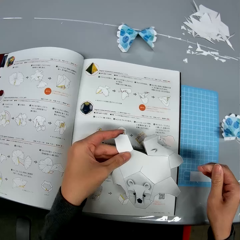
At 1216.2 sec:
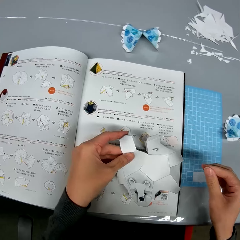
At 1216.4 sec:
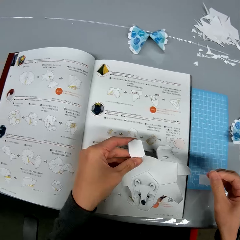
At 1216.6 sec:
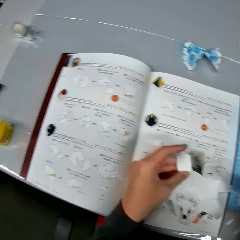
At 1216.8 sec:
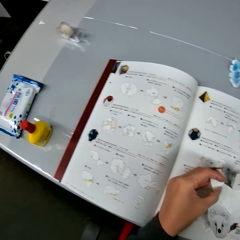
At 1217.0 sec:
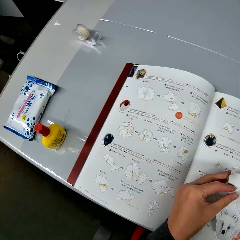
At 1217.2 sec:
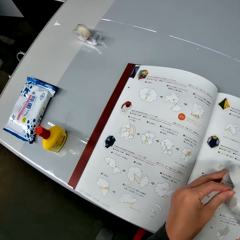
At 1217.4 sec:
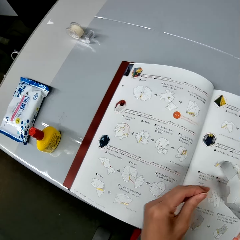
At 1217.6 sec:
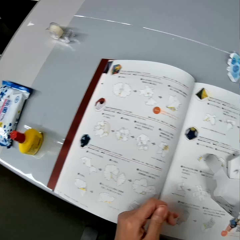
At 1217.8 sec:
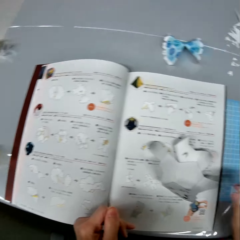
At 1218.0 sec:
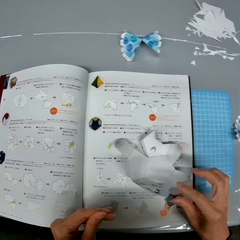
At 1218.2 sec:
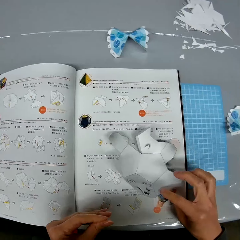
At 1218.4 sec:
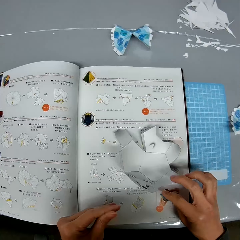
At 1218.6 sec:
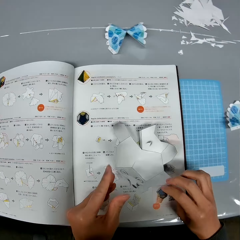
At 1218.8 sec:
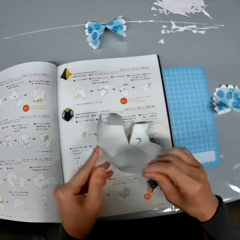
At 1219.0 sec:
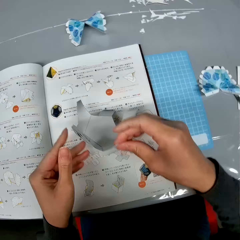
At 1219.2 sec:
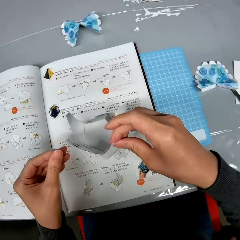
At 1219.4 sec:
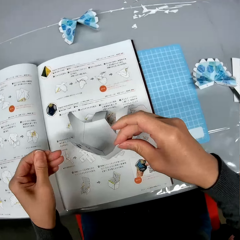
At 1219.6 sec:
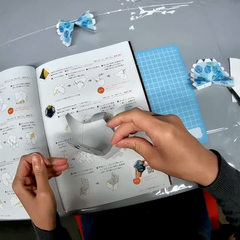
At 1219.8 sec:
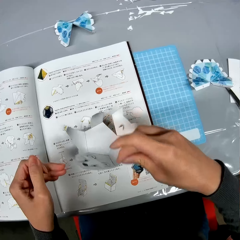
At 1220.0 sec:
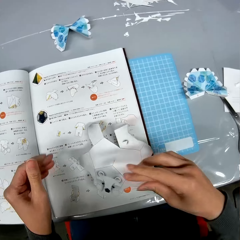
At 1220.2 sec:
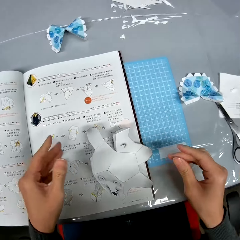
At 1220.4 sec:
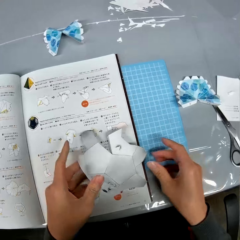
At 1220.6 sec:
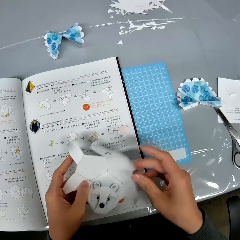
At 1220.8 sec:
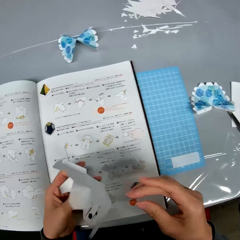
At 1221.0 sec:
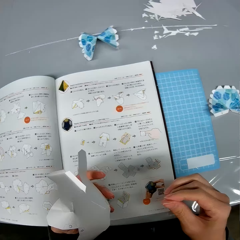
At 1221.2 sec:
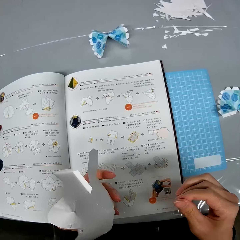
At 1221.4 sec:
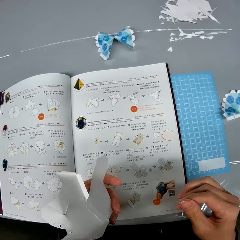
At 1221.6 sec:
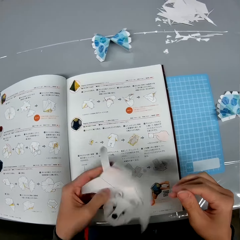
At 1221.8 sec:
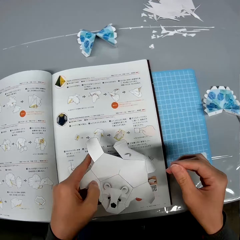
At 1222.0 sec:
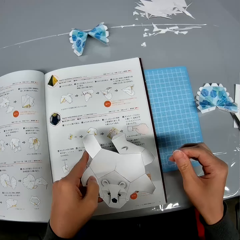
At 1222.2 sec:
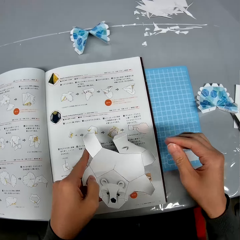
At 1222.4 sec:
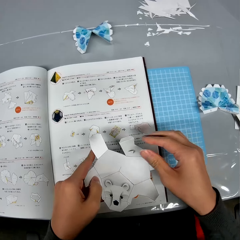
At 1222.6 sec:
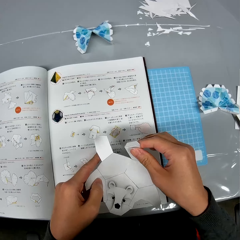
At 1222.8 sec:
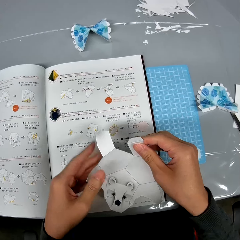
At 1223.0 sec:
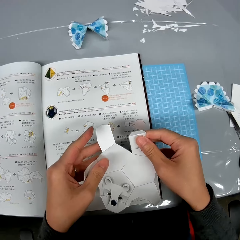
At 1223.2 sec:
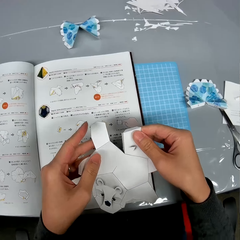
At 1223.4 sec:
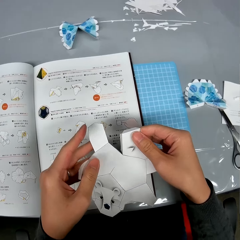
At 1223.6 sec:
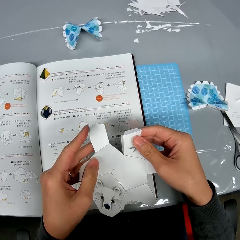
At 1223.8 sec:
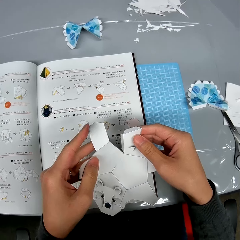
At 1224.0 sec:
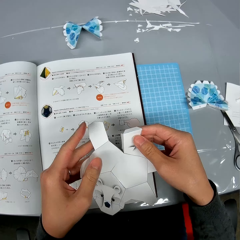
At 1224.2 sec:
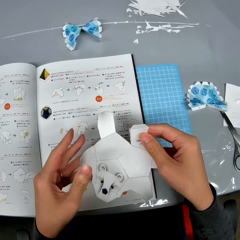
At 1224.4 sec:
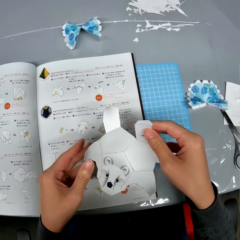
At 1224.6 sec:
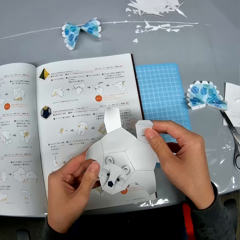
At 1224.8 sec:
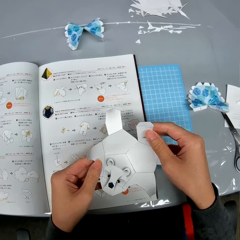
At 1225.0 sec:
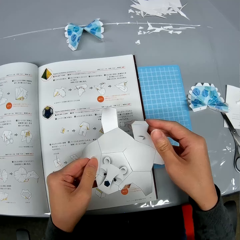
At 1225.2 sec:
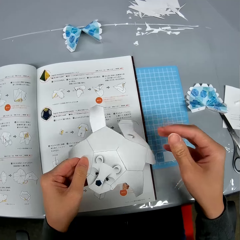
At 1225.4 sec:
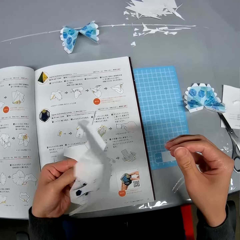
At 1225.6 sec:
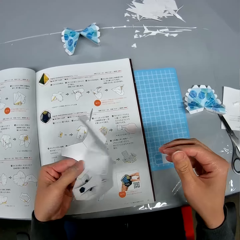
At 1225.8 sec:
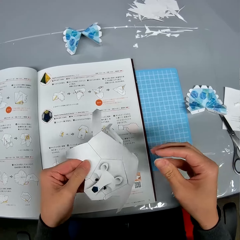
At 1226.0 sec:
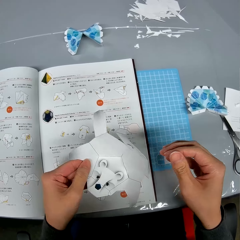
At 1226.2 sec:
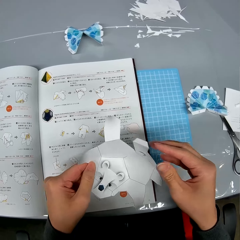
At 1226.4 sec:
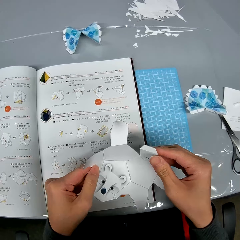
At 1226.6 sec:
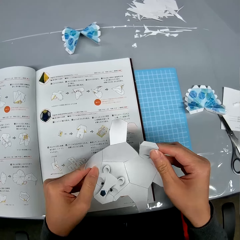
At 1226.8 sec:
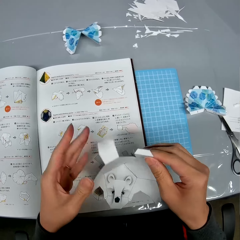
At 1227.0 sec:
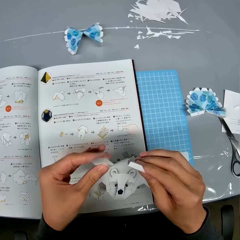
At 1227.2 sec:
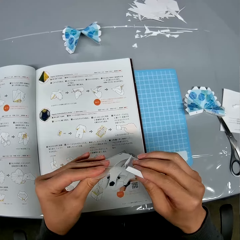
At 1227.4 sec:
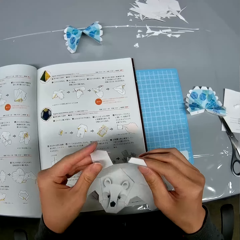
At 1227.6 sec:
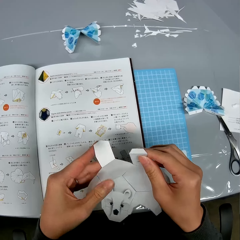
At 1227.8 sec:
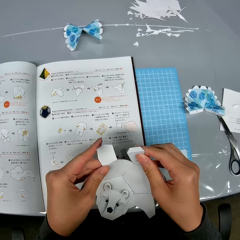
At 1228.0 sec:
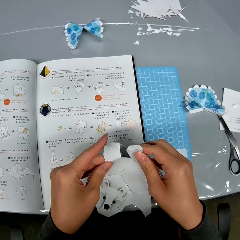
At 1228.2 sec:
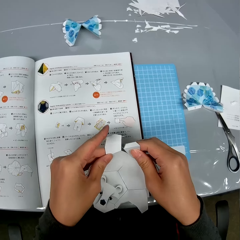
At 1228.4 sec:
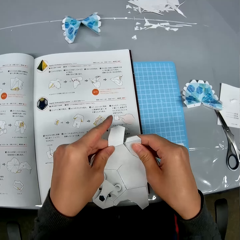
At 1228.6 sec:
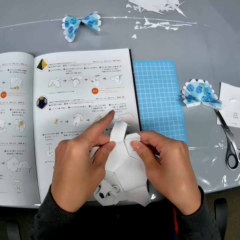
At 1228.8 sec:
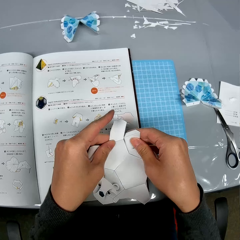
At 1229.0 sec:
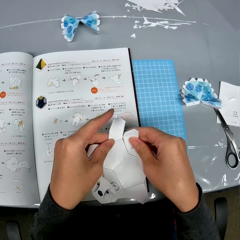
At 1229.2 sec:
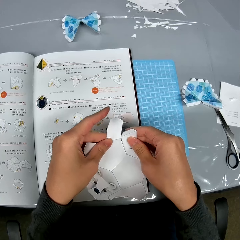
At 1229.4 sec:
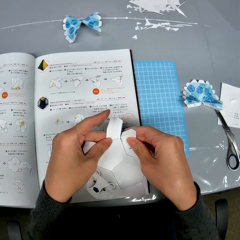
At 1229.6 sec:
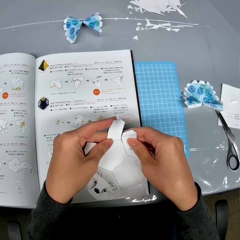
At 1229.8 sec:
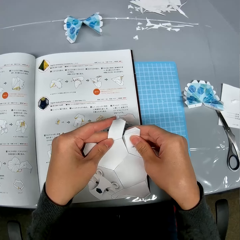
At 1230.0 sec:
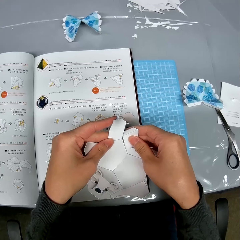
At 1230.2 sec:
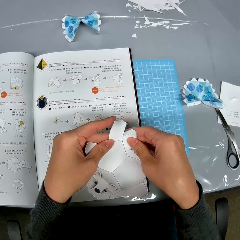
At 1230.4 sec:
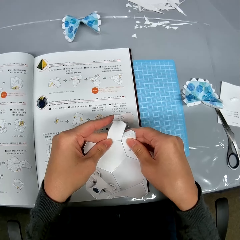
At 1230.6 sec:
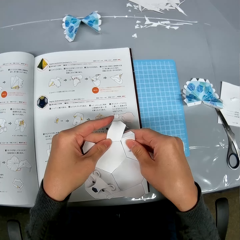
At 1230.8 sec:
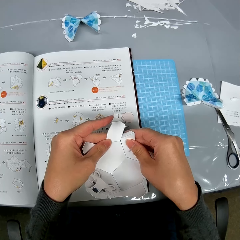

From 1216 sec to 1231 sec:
The camera wearer twists fingers. They put the craft paper or bat-like paper design on the instruction booklet. They look at the instruction booklet. They lift the craft paper upwards. They examine the bat-like paper design on the table. They turn the craft paper. They look at the craft paper. They hold the craft paper. They turn the craft paper. They look at the craft paper. They craft a piece of paper.

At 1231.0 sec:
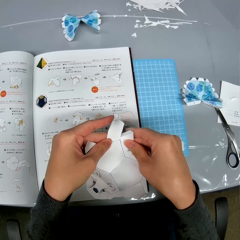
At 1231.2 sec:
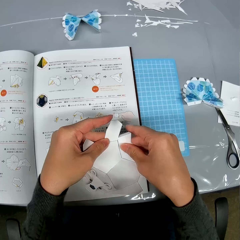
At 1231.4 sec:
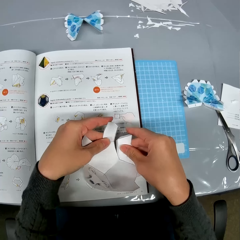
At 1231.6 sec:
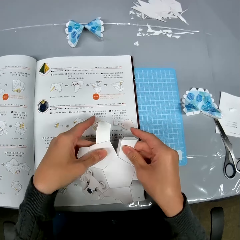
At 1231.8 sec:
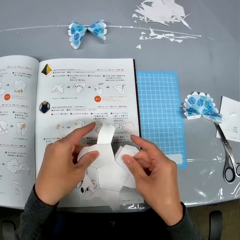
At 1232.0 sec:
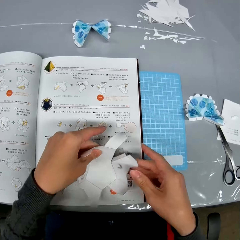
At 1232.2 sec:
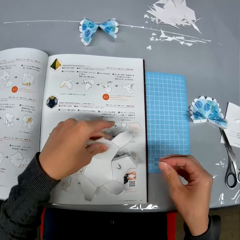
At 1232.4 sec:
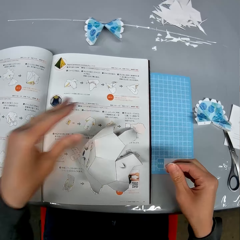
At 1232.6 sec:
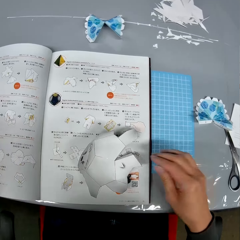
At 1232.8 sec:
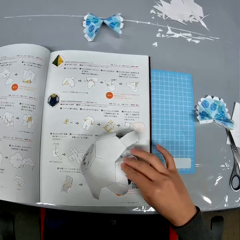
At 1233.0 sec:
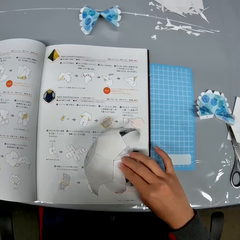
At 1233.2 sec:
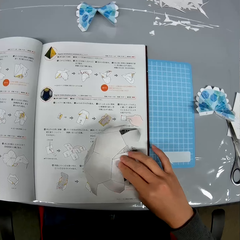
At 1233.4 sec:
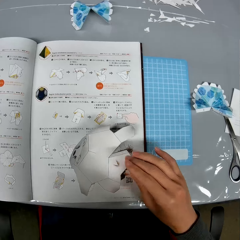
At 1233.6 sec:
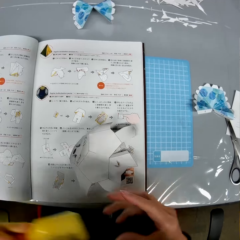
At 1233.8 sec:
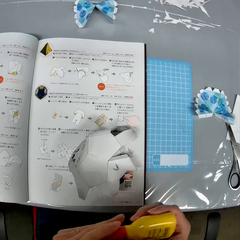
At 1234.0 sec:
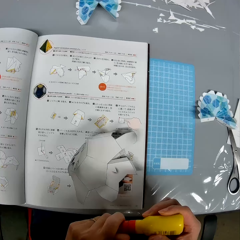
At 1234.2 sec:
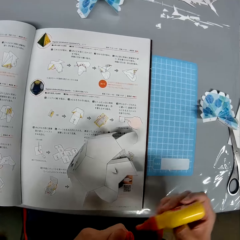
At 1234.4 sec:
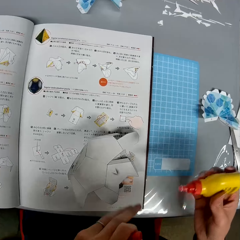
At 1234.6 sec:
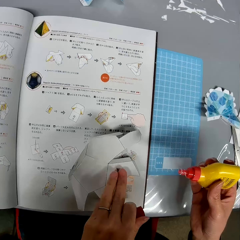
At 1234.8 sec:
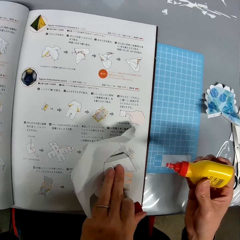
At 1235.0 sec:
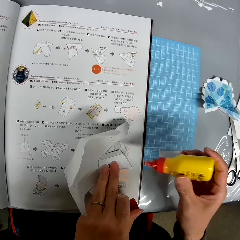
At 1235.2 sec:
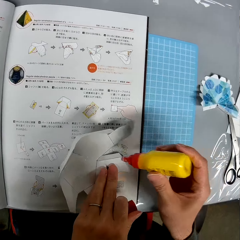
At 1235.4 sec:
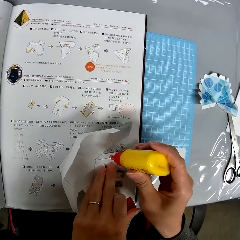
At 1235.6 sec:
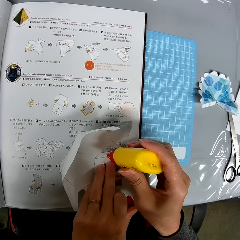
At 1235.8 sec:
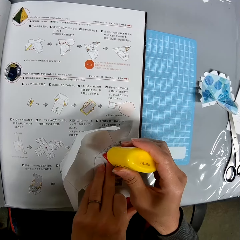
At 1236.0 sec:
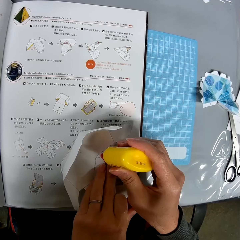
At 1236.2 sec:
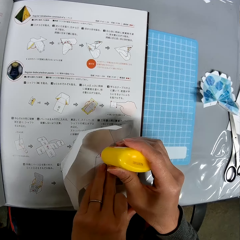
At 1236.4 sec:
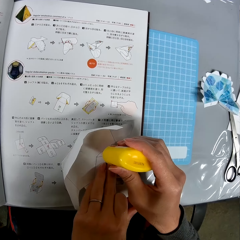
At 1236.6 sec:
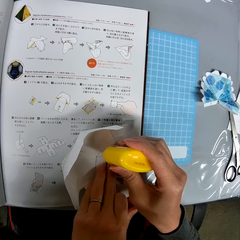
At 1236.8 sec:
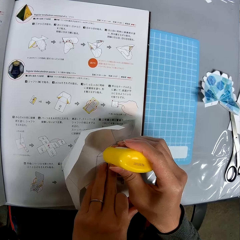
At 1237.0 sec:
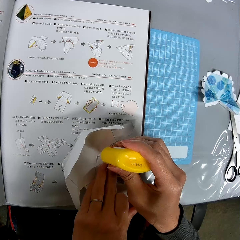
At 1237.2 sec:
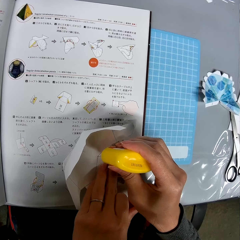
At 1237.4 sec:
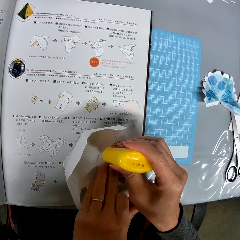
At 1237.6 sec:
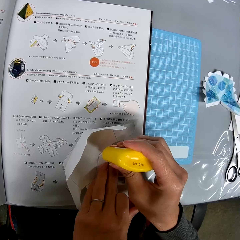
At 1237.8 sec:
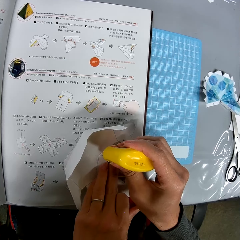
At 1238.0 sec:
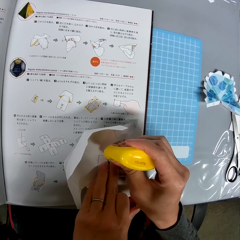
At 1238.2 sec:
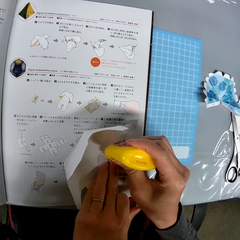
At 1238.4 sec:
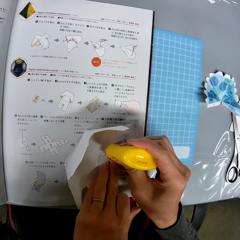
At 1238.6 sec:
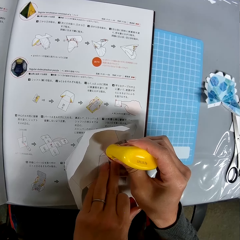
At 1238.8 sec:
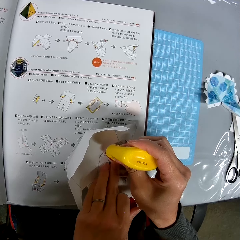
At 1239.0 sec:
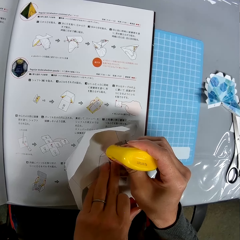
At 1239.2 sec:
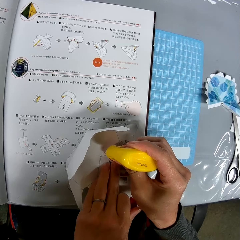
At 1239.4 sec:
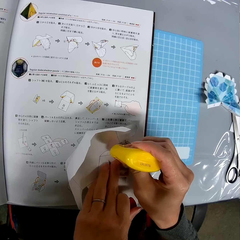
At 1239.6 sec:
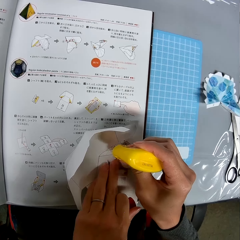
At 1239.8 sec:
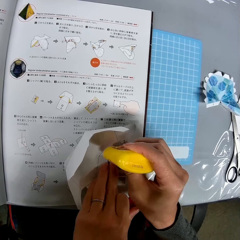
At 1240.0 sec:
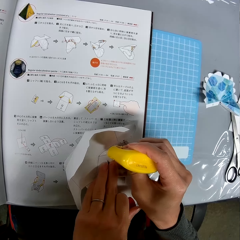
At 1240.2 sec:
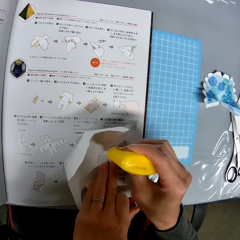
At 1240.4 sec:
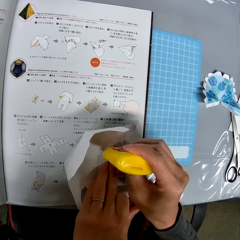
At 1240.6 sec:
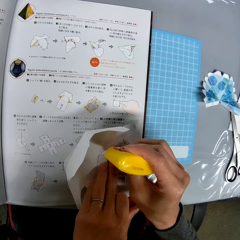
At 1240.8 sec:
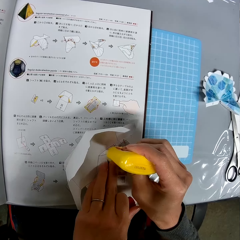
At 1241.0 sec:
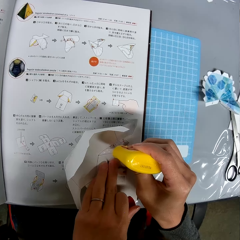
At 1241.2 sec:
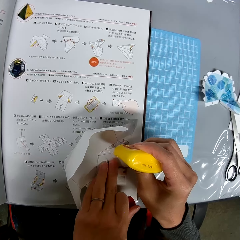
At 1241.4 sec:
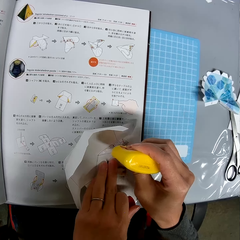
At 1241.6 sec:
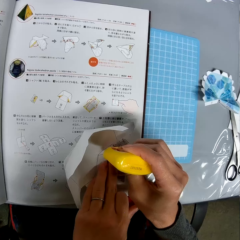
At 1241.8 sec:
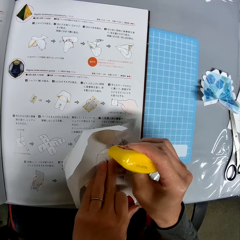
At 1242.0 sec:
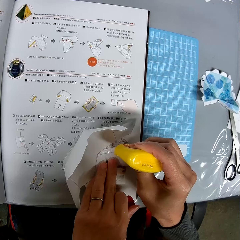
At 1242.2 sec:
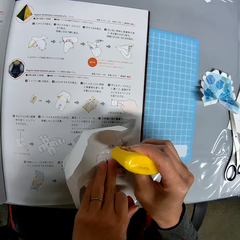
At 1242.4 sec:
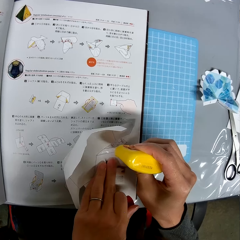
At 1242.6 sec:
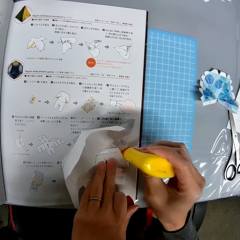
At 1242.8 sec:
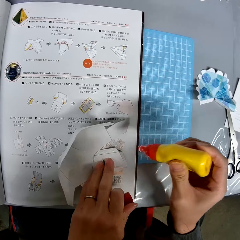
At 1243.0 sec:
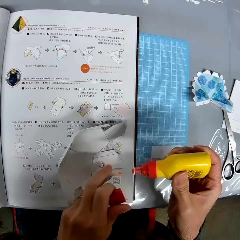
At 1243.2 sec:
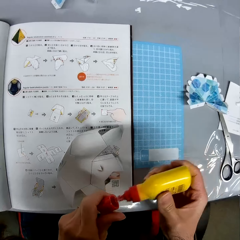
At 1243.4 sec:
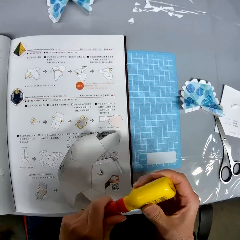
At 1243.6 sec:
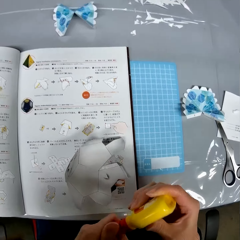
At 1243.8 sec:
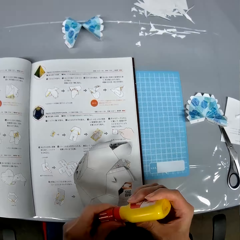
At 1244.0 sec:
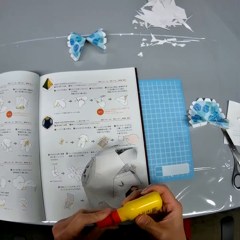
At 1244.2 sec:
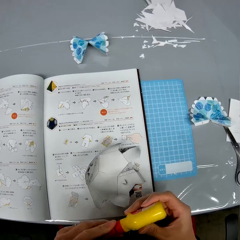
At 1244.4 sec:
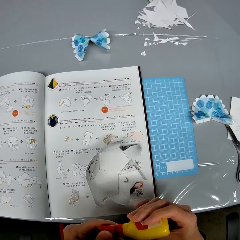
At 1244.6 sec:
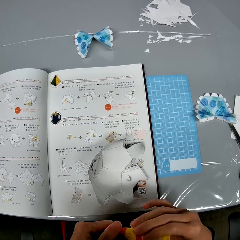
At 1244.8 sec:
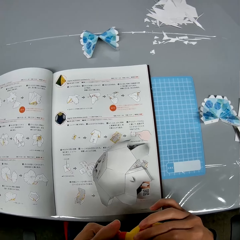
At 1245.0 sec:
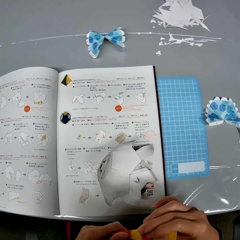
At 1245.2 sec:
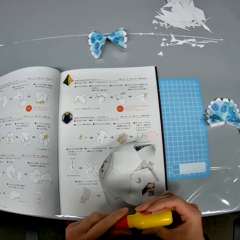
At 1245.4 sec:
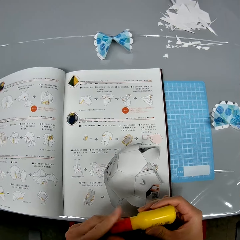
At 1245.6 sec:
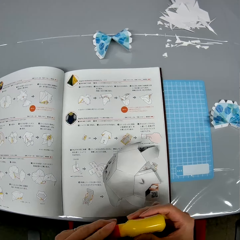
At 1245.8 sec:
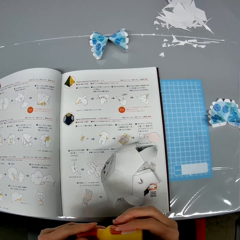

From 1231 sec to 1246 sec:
The camera wearer puts the craft paper or bat-like paper design on the instruction booklet. They pick up the glue container from the table. They open the glue container. They hold the craft paper. They add the glue to a part of the bat-like paper design. They cap the glue container.
